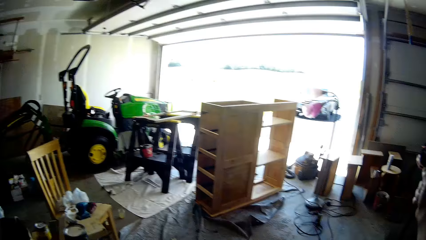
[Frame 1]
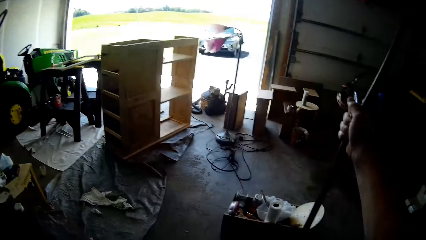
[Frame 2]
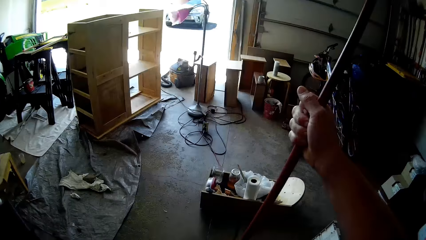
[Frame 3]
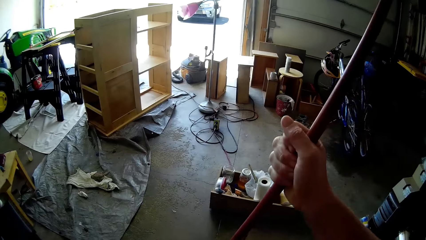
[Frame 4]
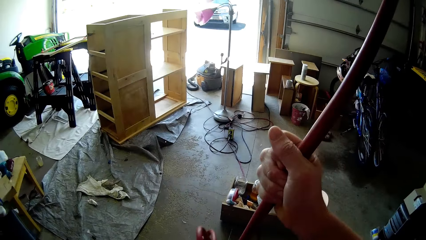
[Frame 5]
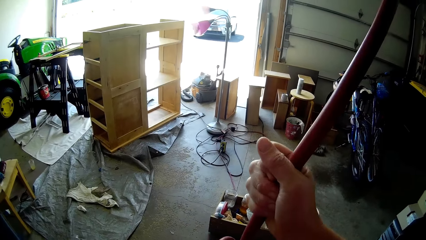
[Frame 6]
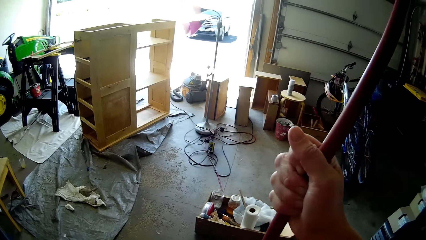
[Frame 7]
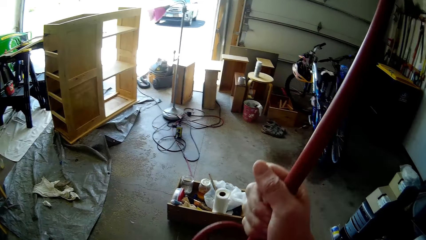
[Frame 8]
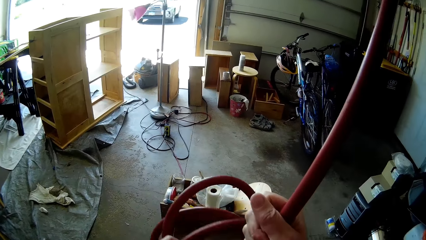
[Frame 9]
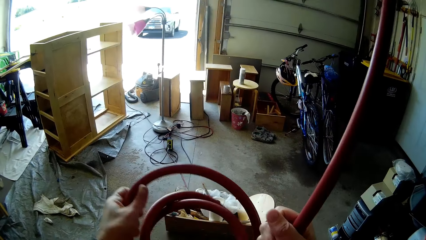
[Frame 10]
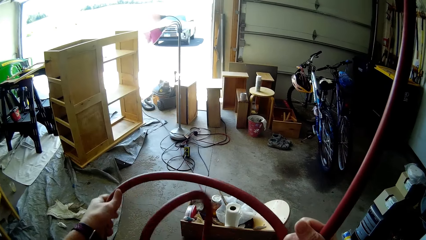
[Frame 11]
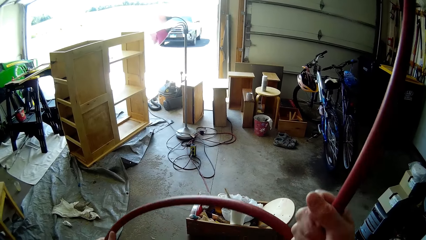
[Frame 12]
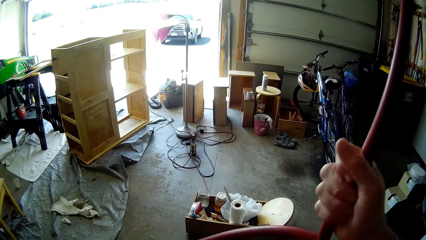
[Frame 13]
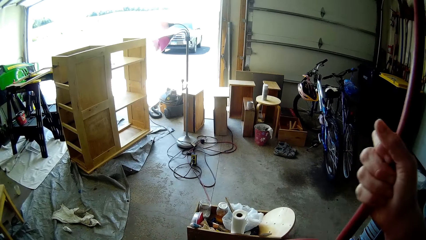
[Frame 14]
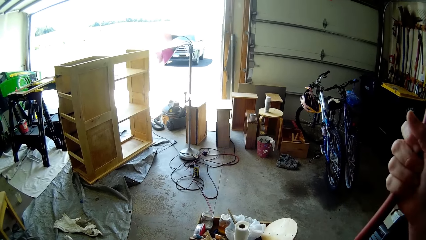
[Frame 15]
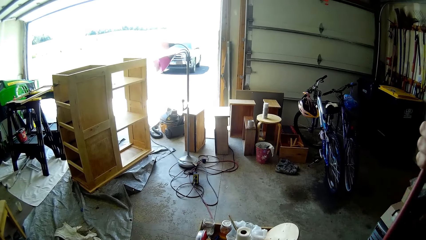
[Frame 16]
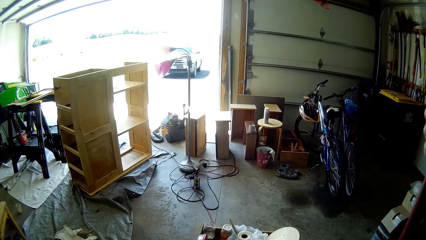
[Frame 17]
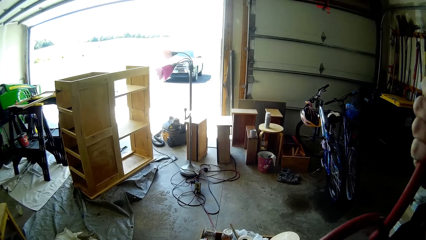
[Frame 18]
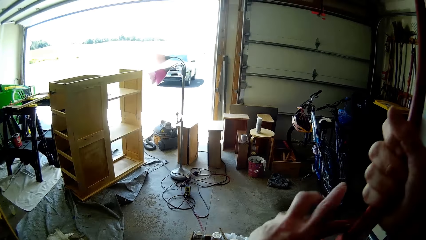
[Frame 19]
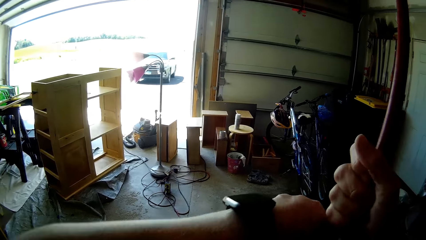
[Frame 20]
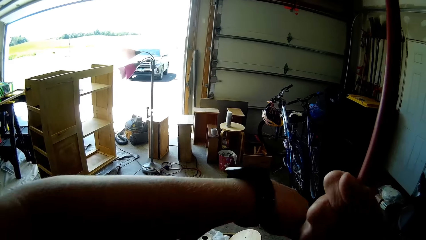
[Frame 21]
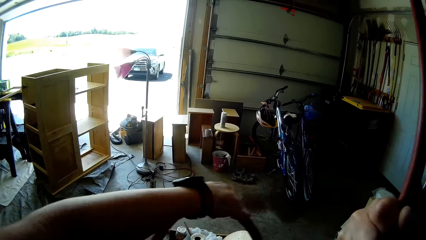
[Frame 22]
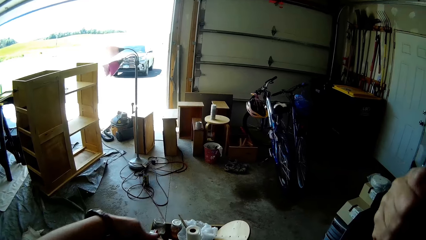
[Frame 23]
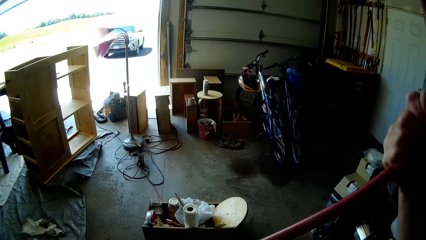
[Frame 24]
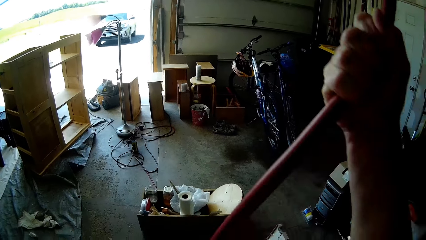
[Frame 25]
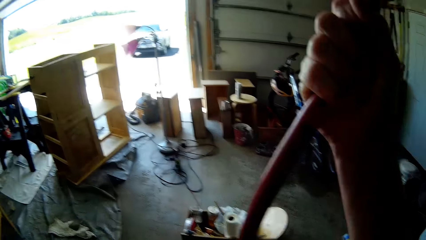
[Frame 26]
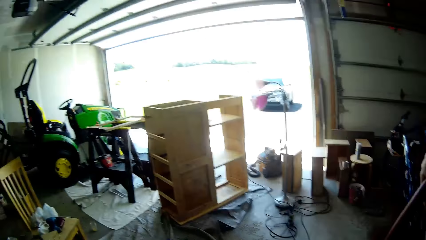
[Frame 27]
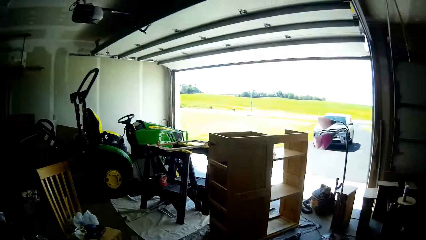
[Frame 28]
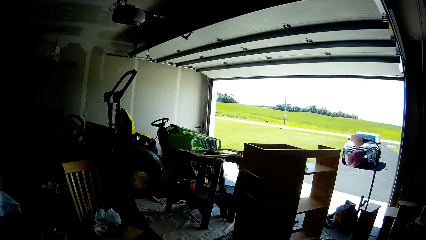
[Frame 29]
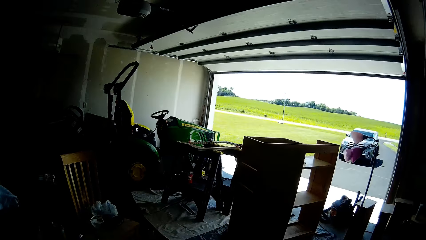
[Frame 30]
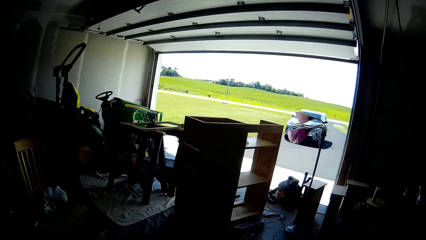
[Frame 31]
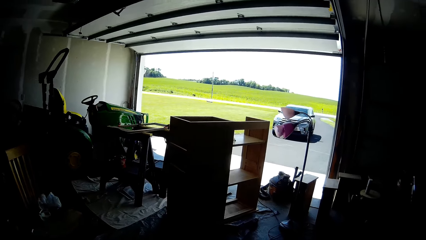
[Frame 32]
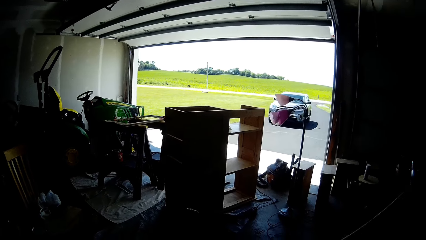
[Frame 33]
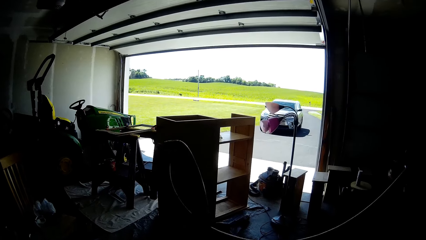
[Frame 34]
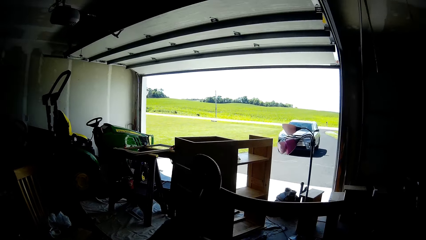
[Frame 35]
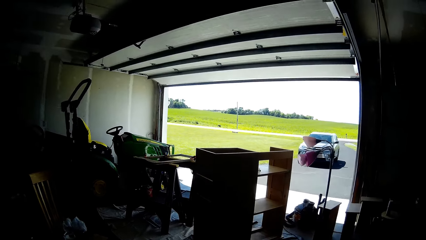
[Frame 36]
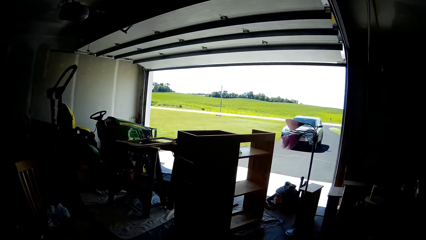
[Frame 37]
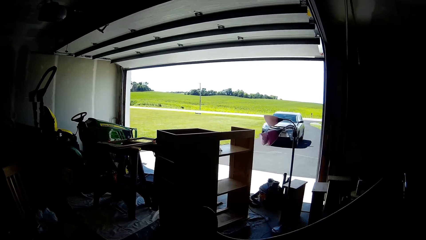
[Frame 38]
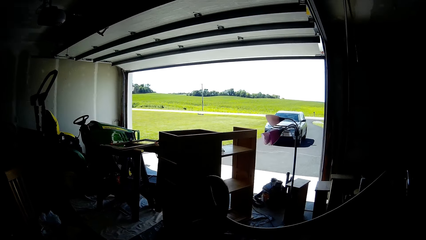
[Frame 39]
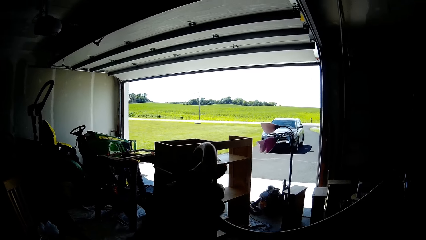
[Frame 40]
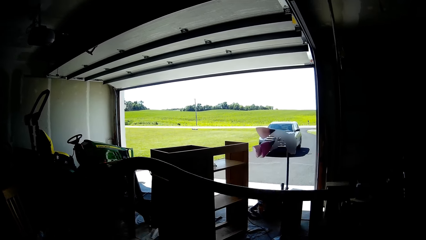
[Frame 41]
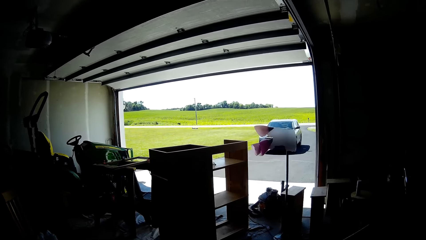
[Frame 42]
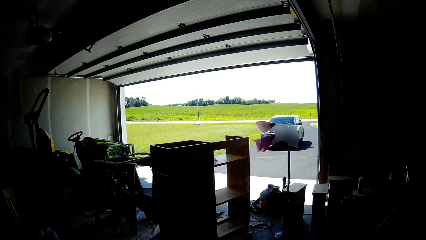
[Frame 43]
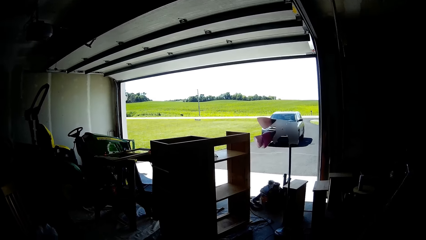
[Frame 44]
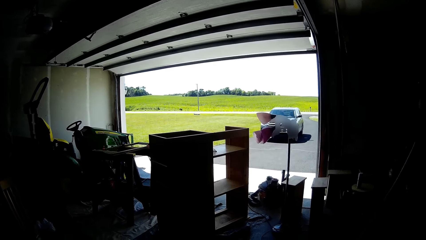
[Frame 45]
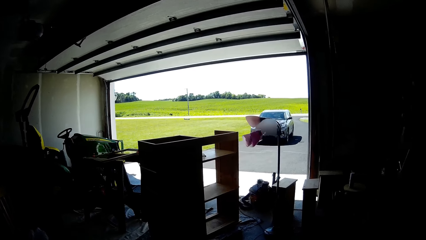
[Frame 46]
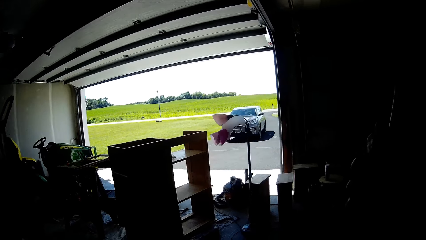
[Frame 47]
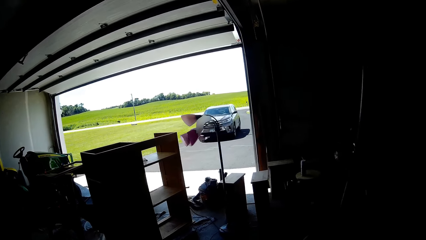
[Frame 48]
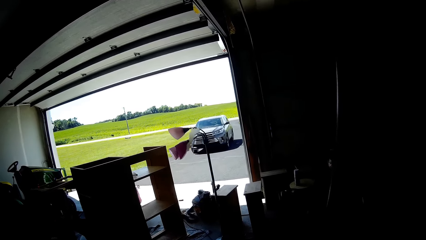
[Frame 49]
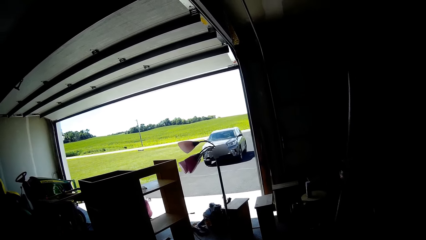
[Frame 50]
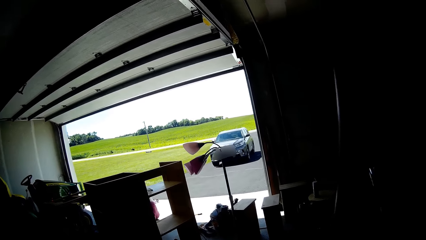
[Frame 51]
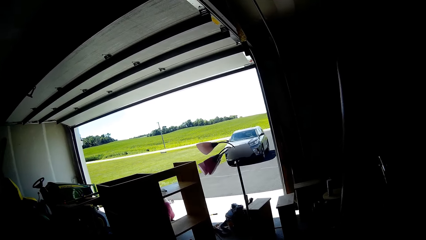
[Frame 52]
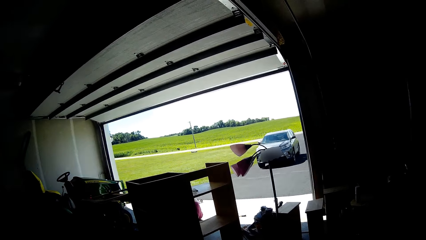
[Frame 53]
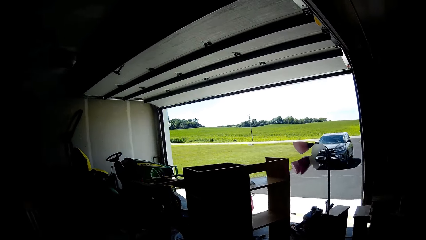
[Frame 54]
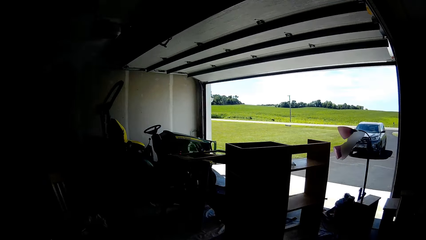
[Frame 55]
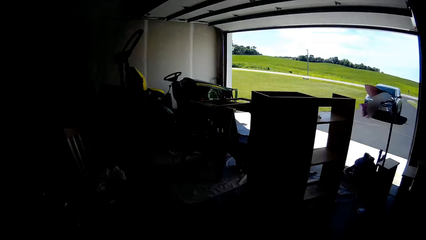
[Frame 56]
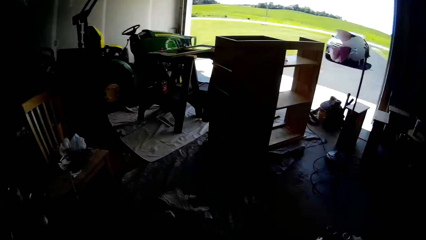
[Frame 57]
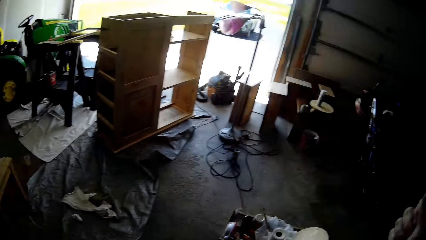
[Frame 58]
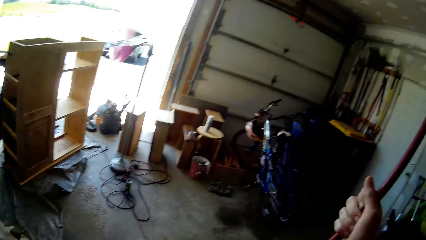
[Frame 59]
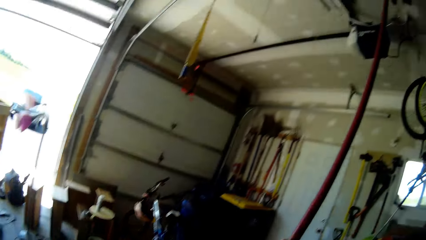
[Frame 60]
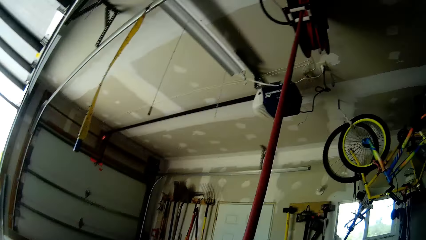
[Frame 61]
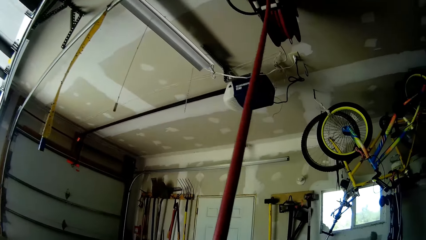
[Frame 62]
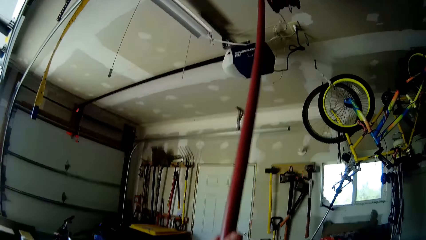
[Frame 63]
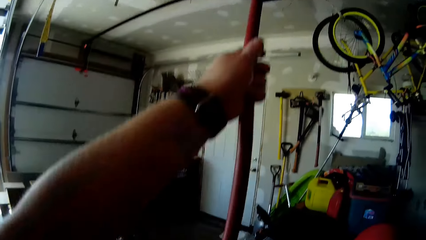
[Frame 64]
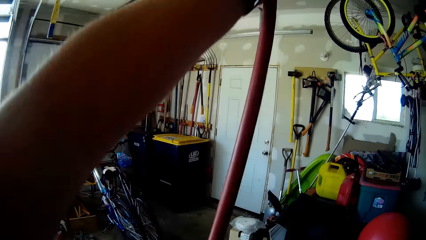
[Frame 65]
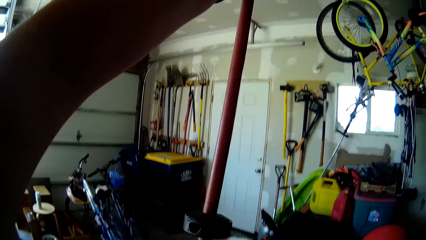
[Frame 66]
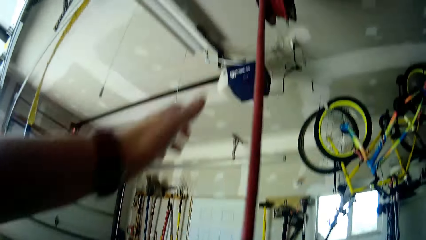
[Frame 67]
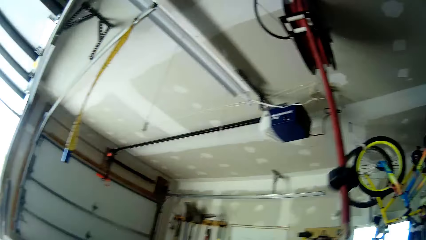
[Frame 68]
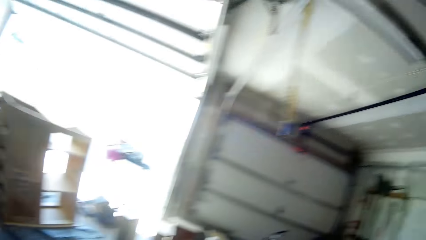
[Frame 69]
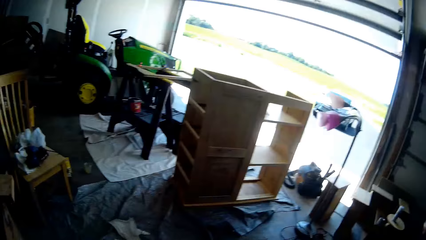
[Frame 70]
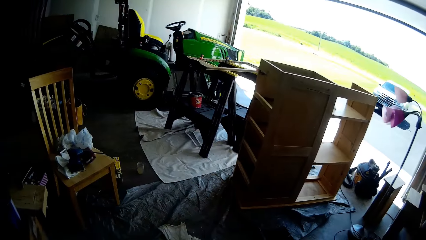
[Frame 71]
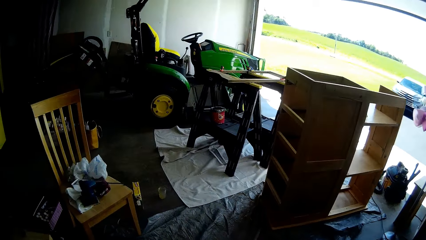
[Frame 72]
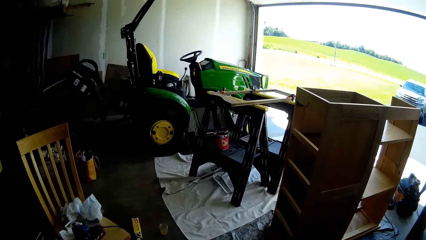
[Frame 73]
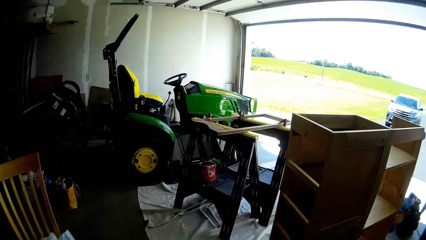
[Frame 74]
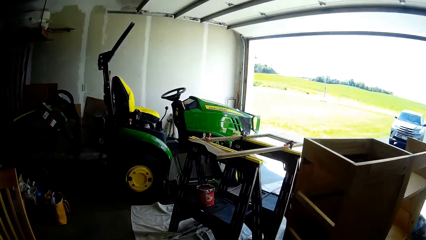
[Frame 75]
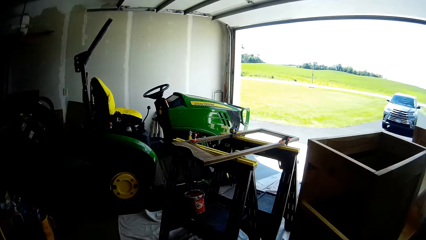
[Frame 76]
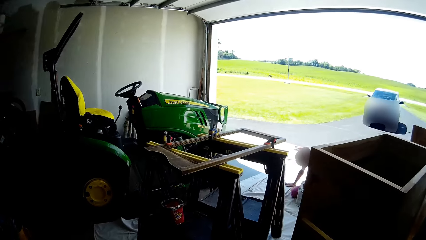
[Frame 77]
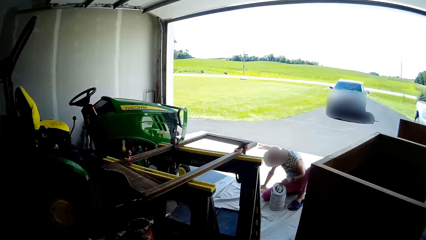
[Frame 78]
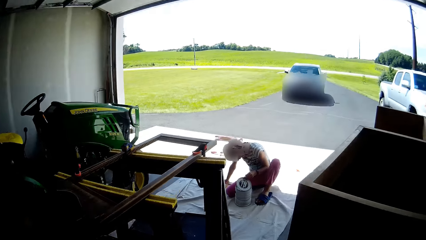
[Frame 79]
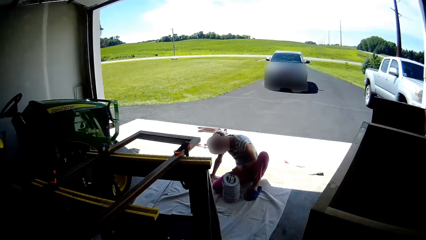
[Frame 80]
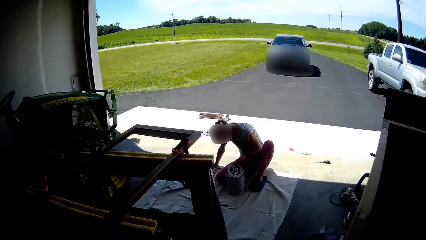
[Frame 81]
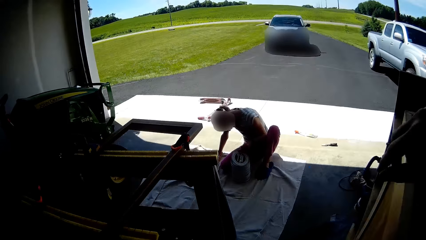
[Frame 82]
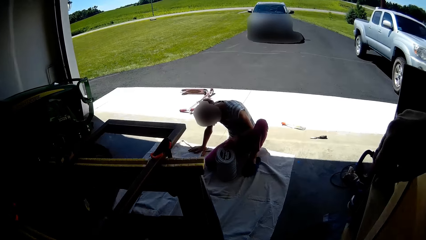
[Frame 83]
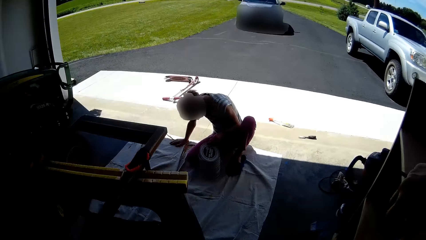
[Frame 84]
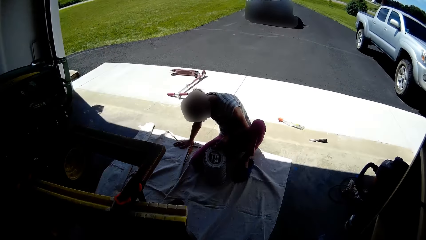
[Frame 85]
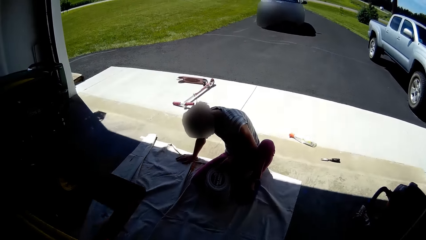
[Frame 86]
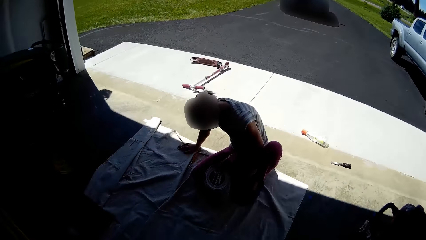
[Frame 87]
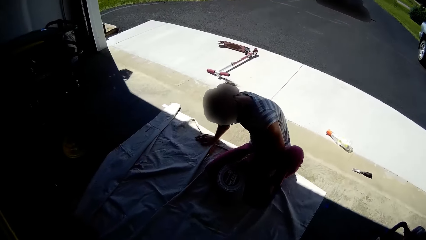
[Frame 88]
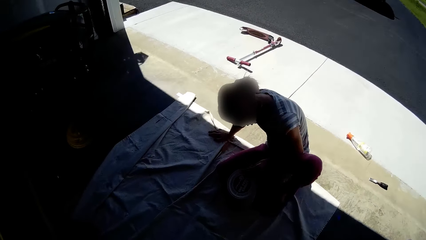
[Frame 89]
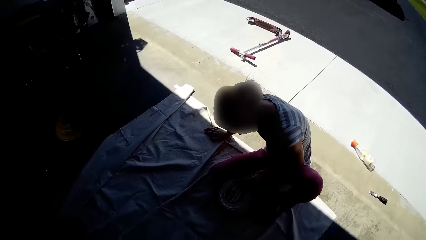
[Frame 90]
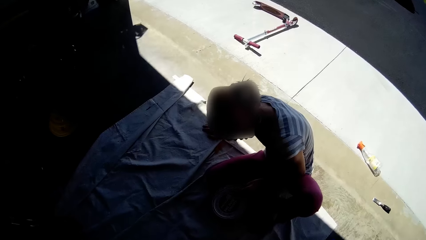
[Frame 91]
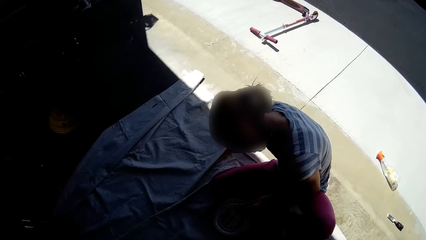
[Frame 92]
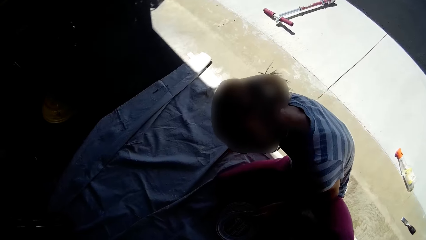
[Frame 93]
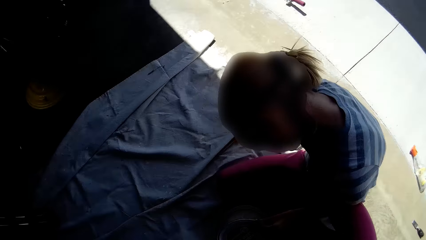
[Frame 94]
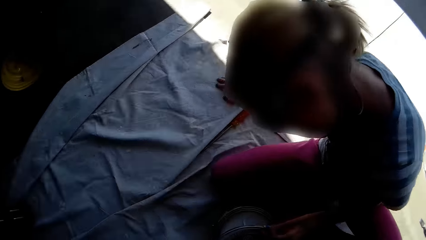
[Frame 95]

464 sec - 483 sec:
The camera wearer does something. They unfold a pipe hose with both hands. They talk with a girl. They interact with the girl. They do something, talk with the girl, and walk around. They walk towards the girl. They talk with the girl and walk around.
